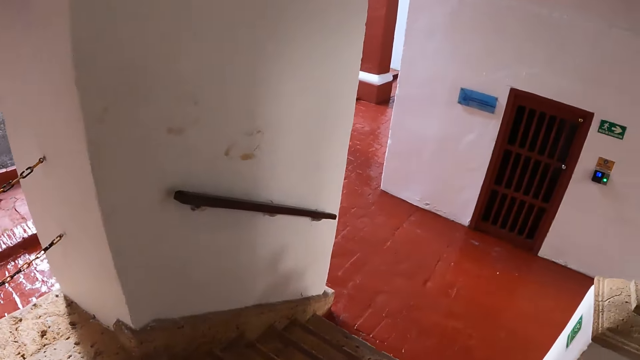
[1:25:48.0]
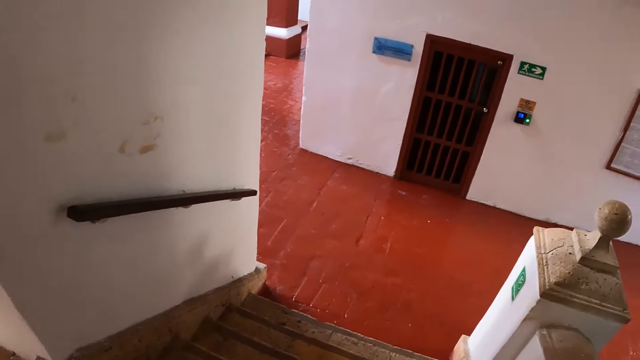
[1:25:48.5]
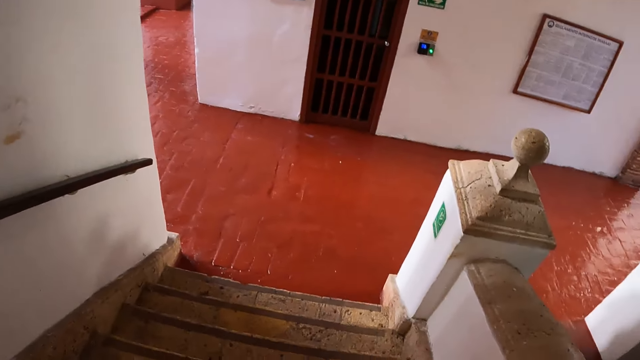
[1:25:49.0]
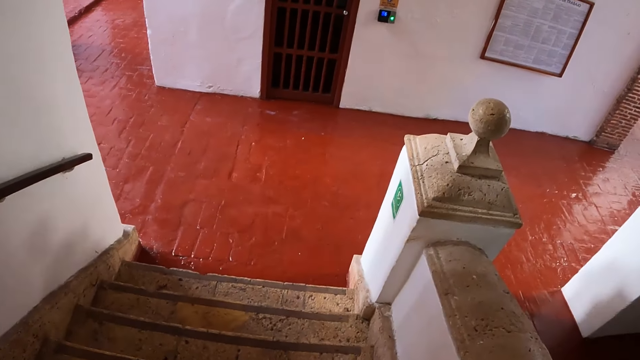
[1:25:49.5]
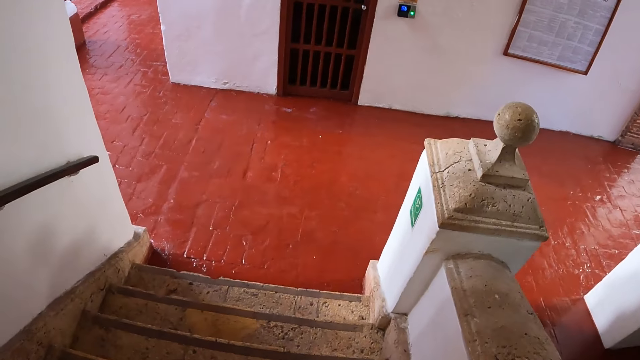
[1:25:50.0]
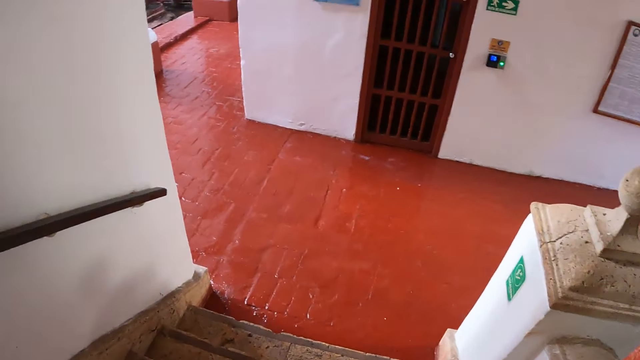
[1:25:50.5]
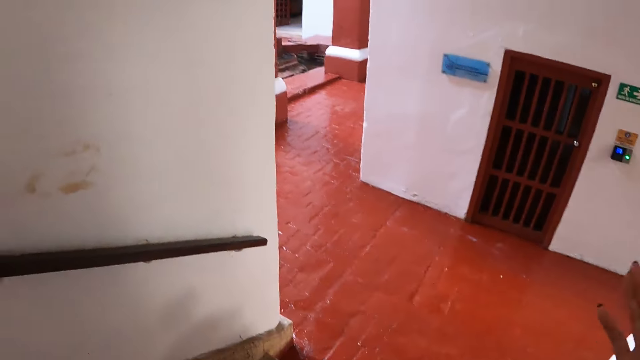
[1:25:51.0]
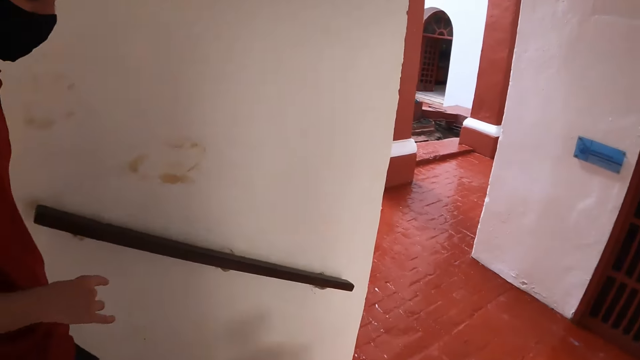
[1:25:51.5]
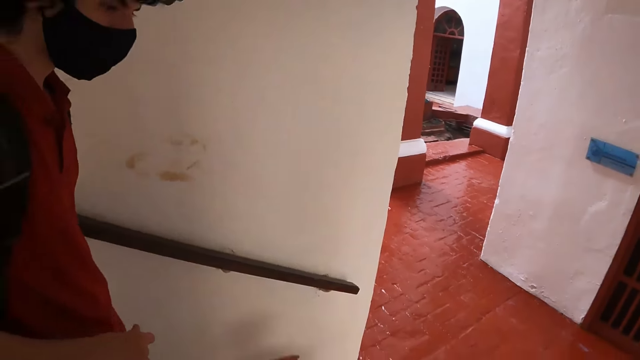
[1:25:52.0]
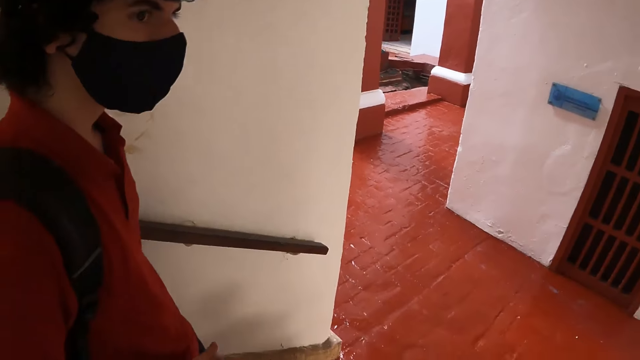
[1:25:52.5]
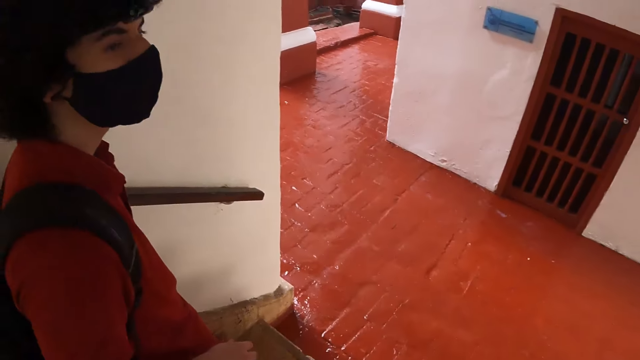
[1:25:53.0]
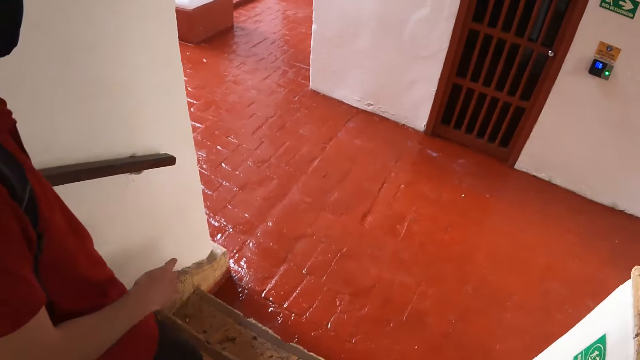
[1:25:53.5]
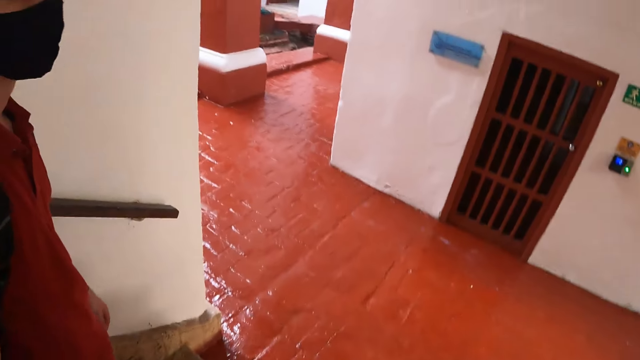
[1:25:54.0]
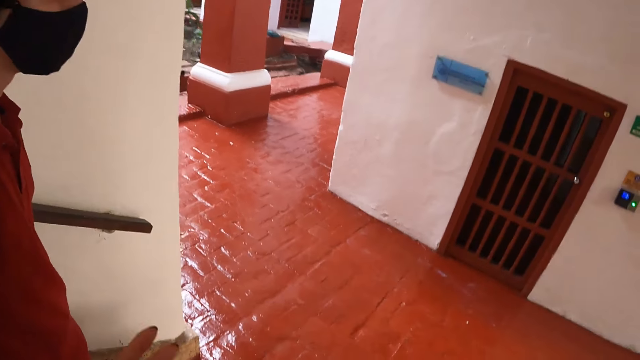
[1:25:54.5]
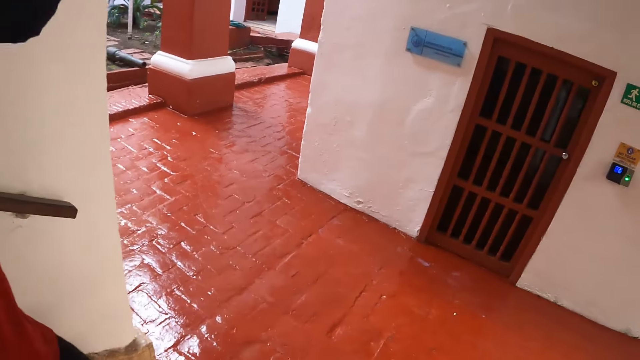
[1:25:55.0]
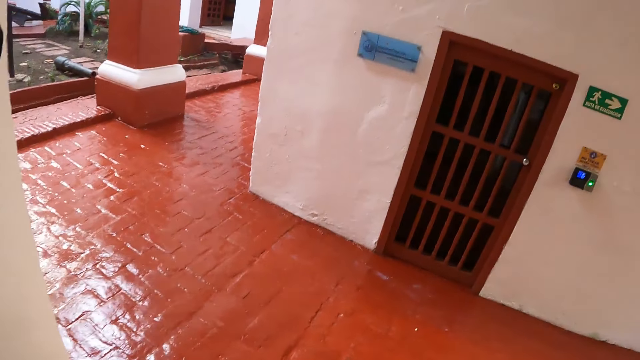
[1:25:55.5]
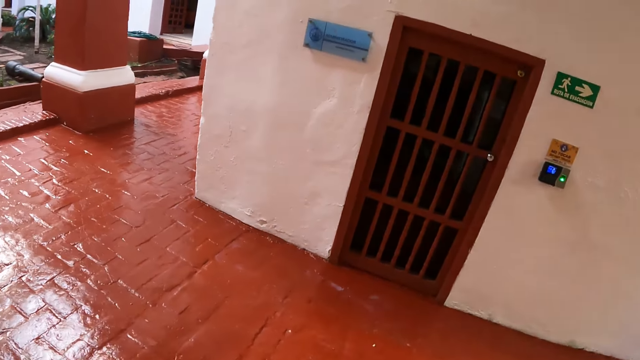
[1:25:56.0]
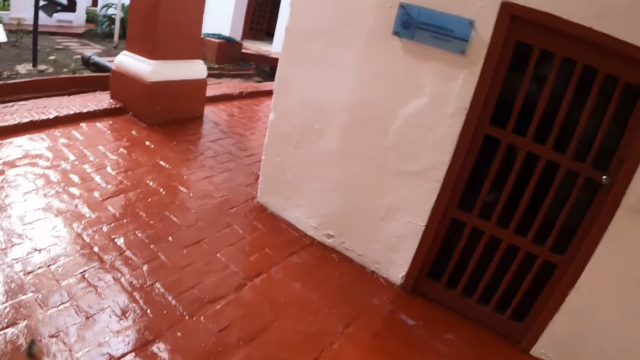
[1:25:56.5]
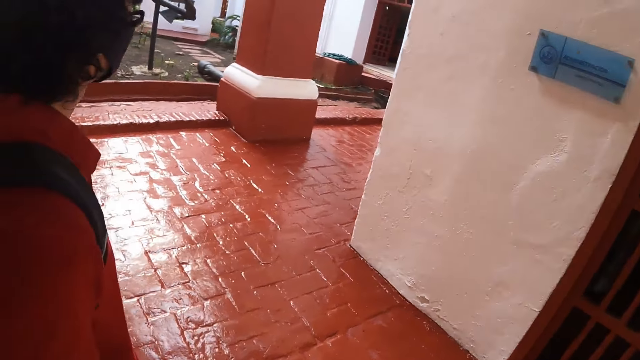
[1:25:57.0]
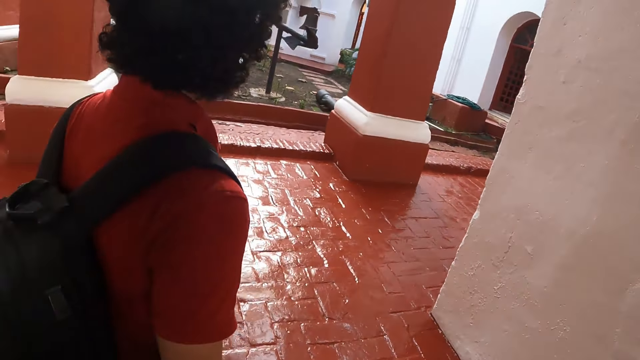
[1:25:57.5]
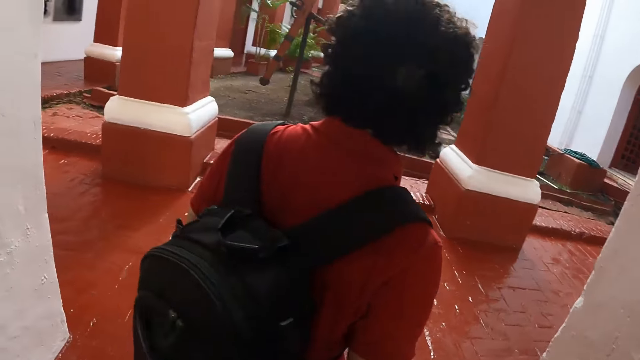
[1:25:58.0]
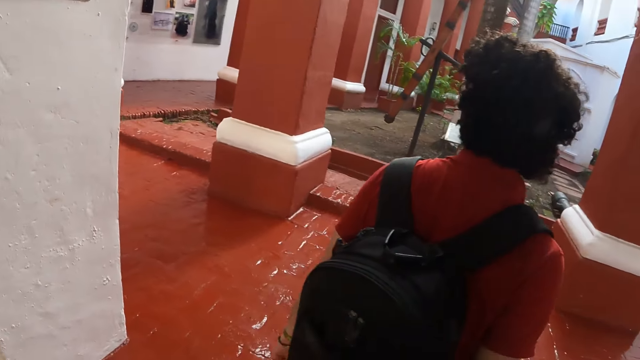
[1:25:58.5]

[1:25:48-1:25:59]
The camera wearer walks around. The man walks. The camera wearer walks down the stairs. The man stands at the stairs with the camera wearer and walks around with the camera wearer.

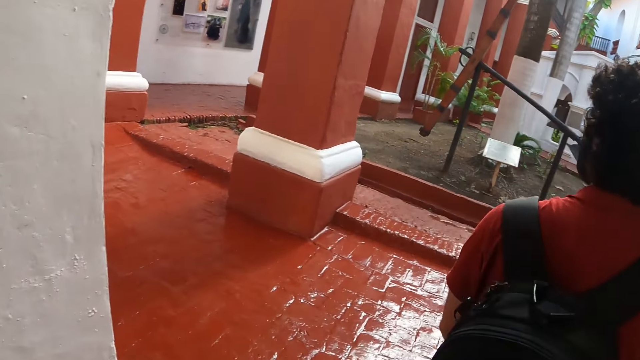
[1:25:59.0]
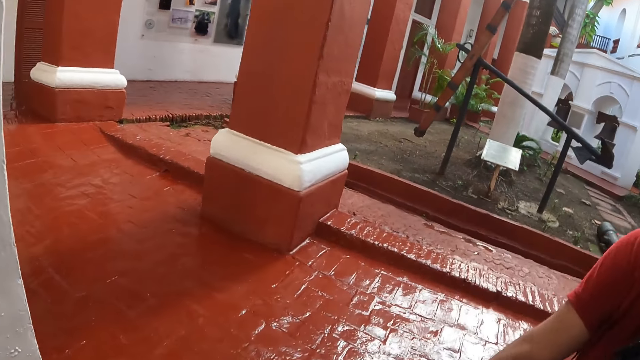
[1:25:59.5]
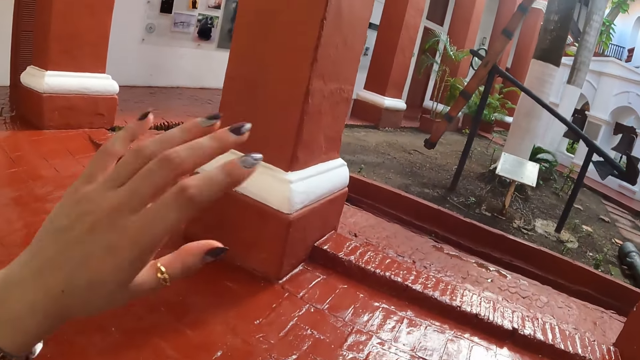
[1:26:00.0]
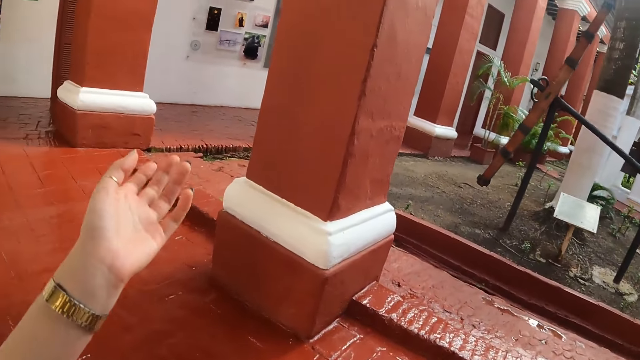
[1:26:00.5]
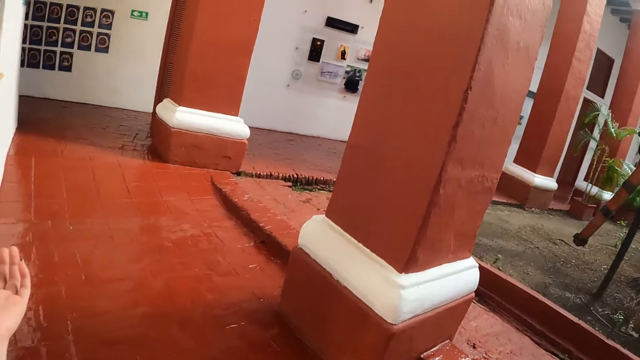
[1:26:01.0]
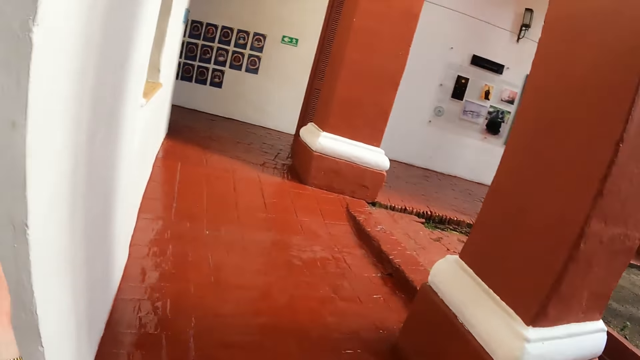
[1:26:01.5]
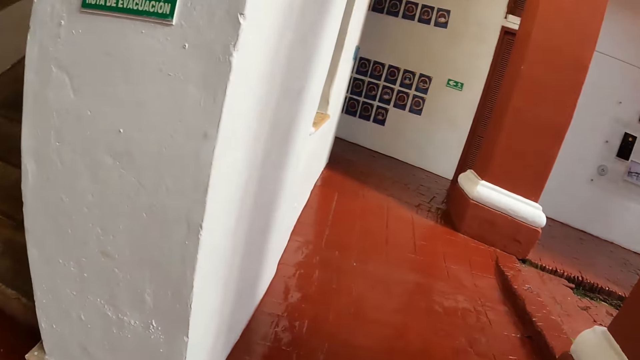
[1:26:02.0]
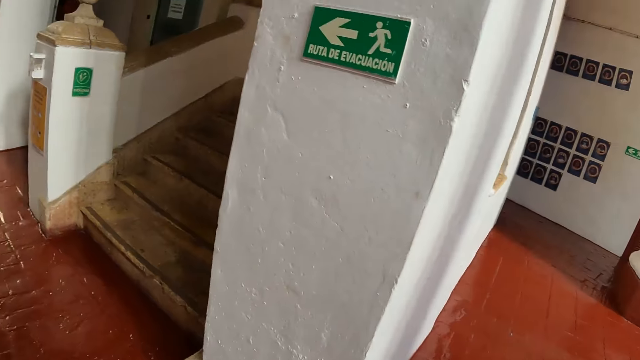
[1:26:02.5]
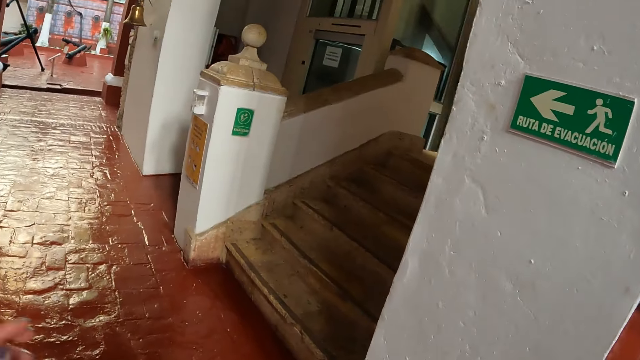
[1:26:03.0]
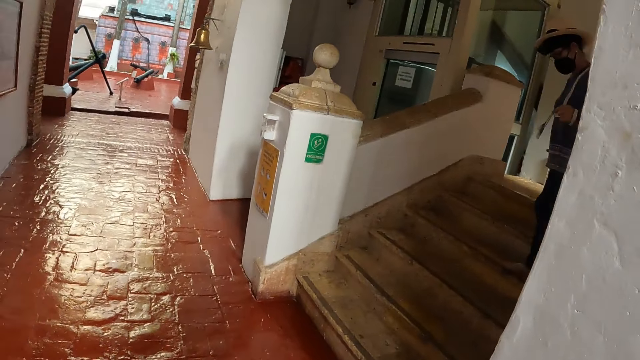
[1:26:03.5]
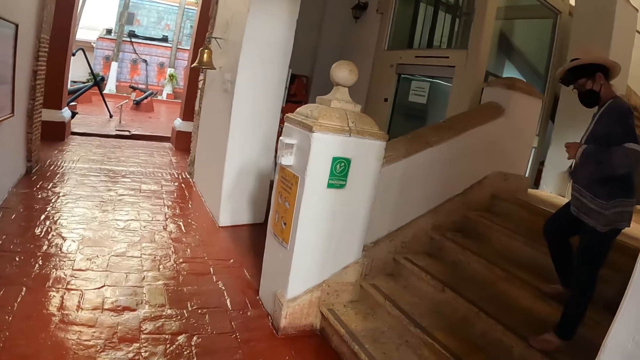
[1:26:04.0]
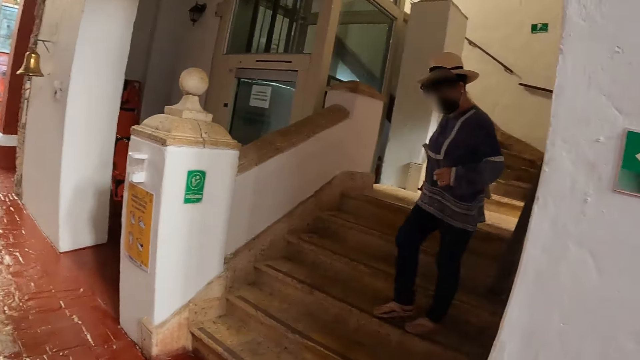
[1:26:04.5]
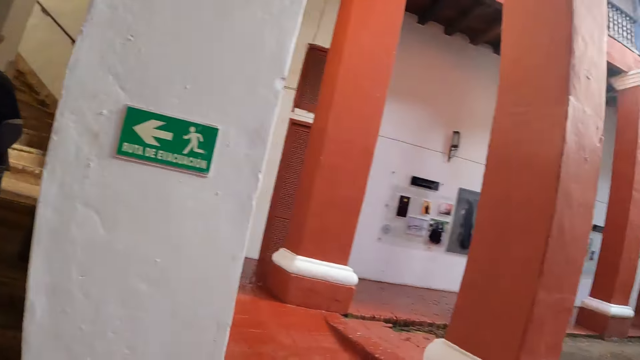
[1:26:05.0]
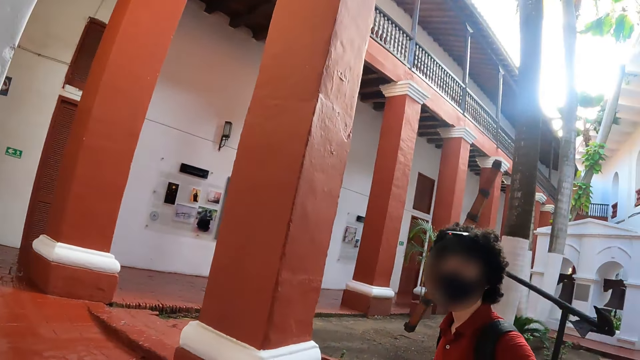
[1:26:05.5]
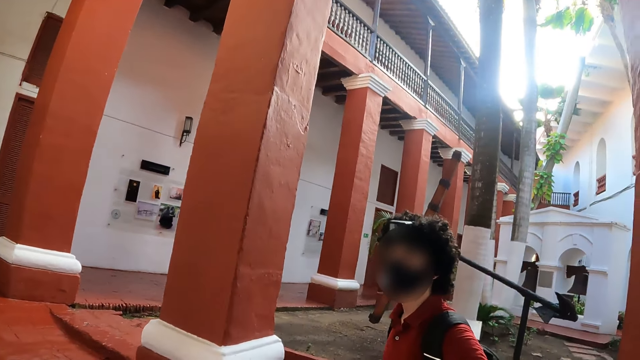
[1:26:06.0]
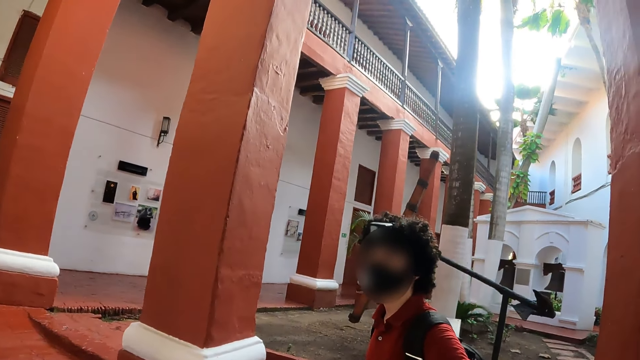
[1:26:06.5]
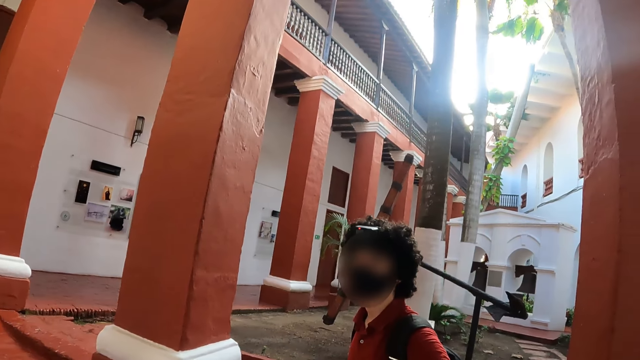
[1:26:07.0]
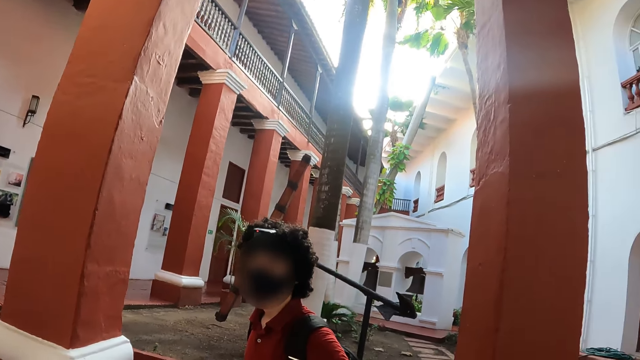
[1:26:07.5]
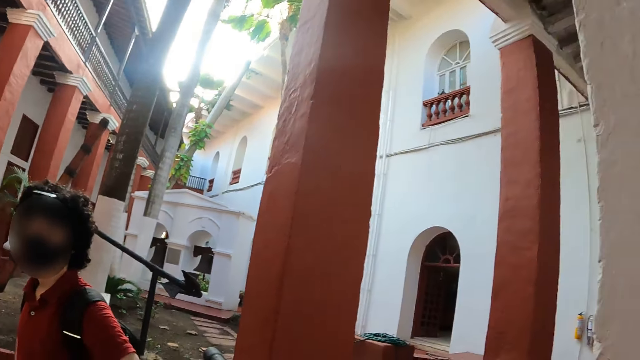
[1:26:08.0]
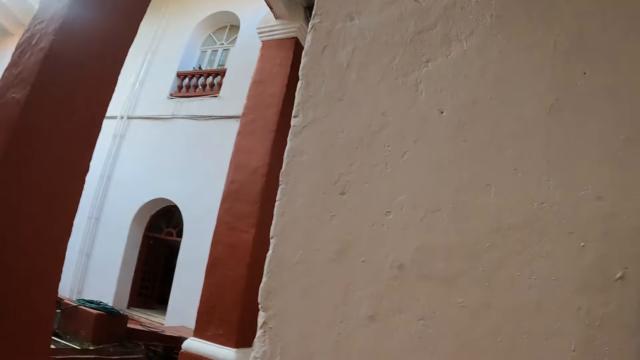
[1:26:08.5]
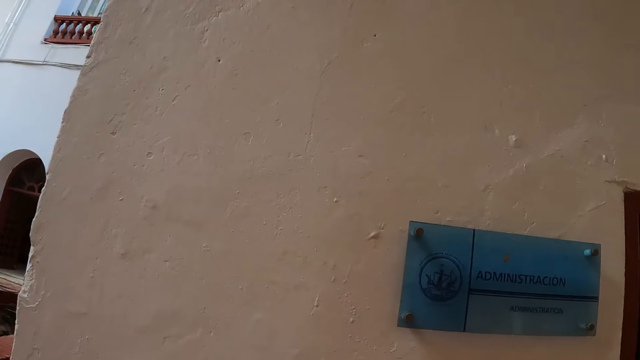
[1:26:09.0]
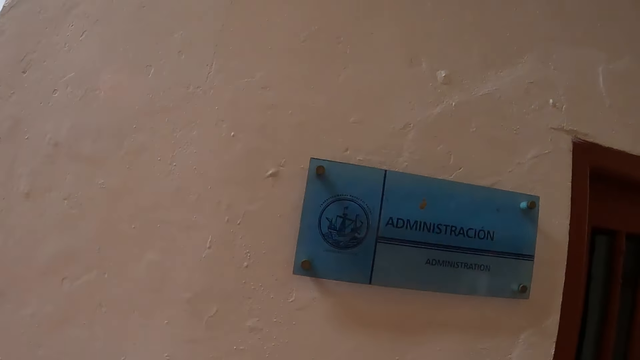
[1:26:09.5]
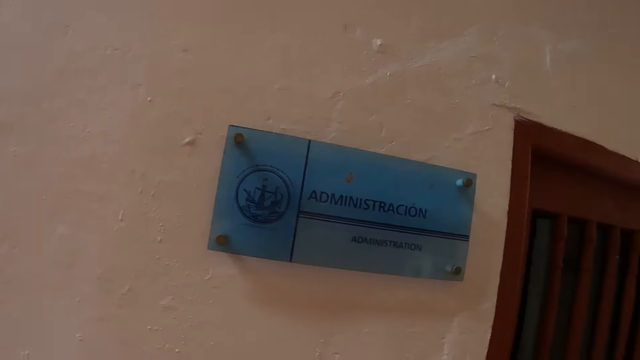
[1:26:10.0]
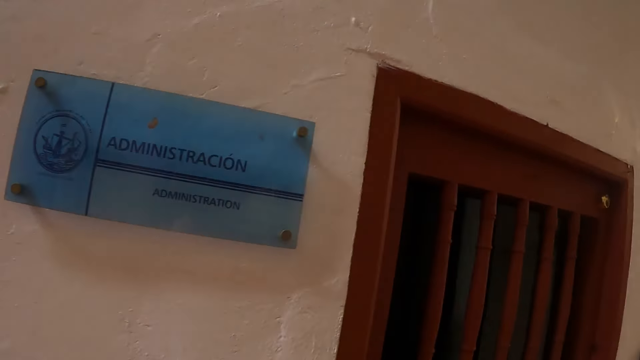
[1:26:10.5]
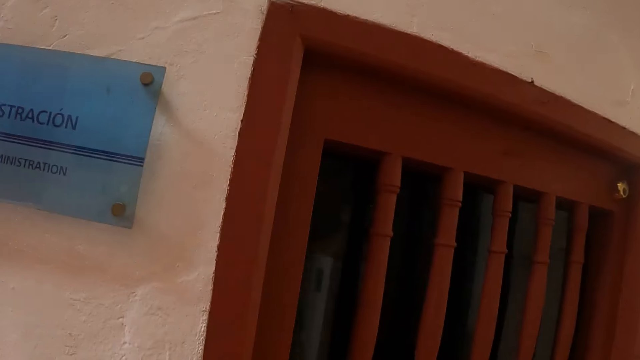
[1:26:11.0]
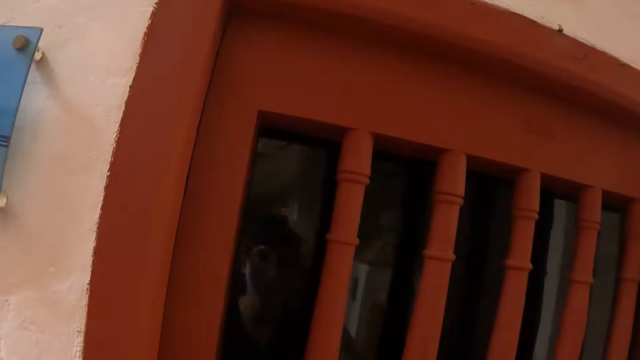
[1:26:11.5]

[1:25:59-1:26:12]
The camera wearer waves the left hand. They stare around. They talk to a lady. They look around. They walk.
